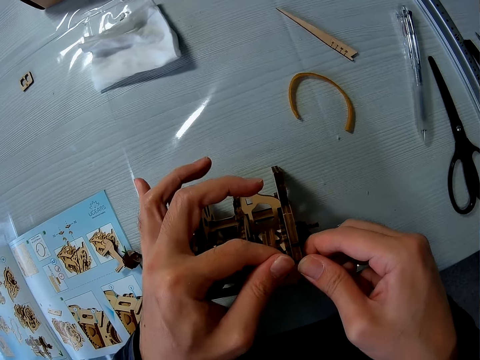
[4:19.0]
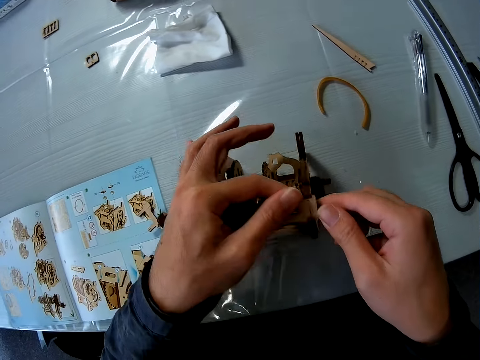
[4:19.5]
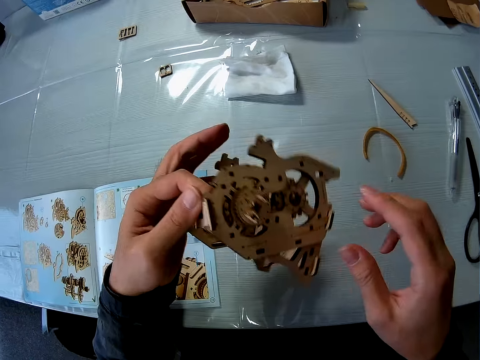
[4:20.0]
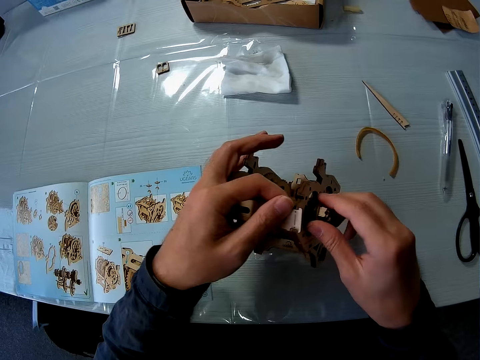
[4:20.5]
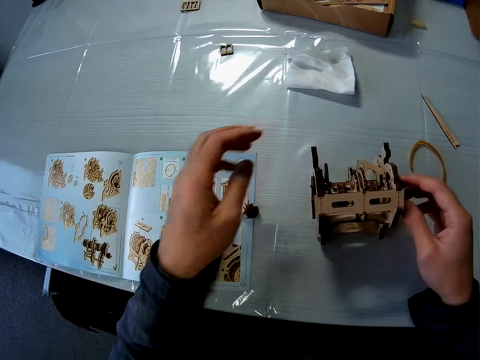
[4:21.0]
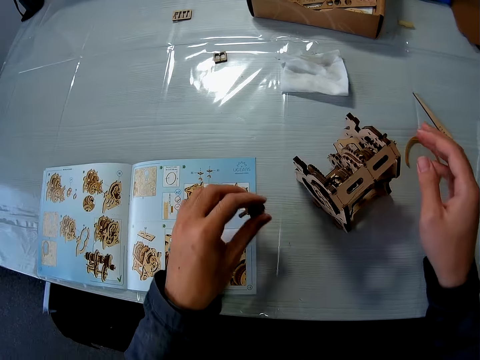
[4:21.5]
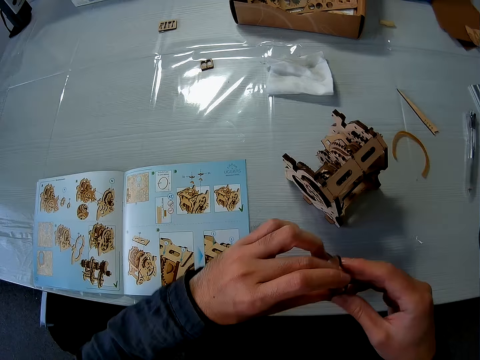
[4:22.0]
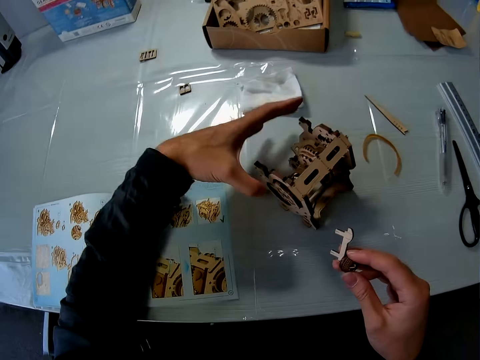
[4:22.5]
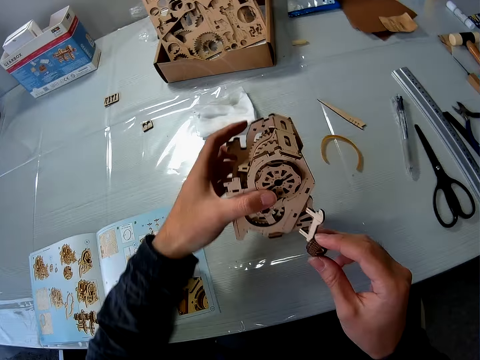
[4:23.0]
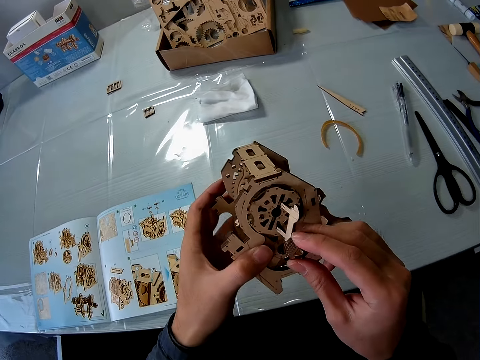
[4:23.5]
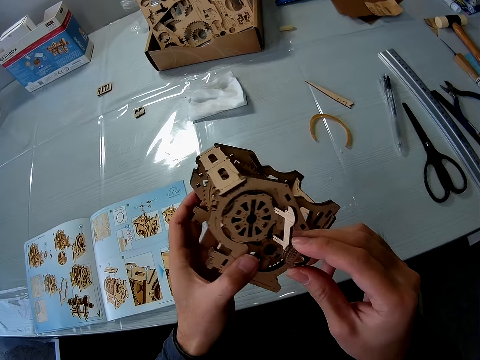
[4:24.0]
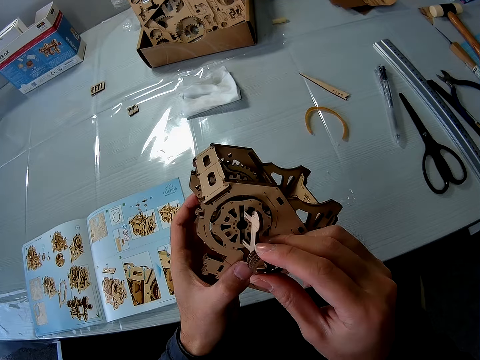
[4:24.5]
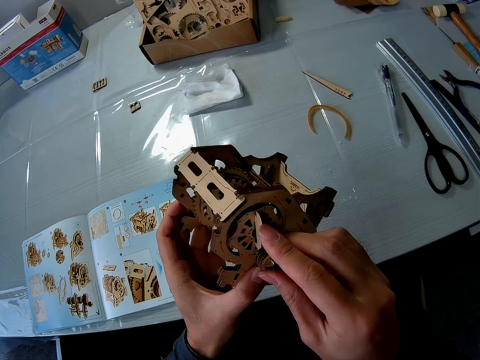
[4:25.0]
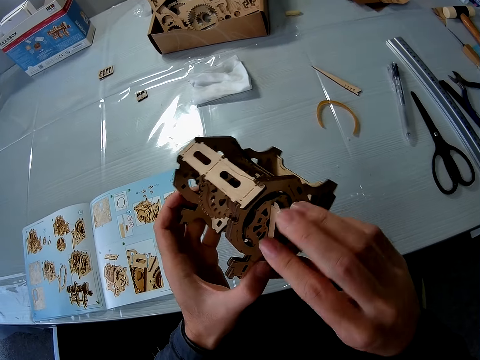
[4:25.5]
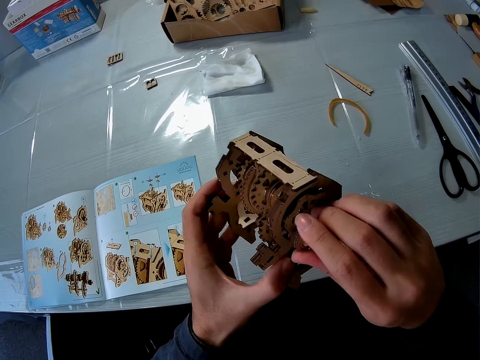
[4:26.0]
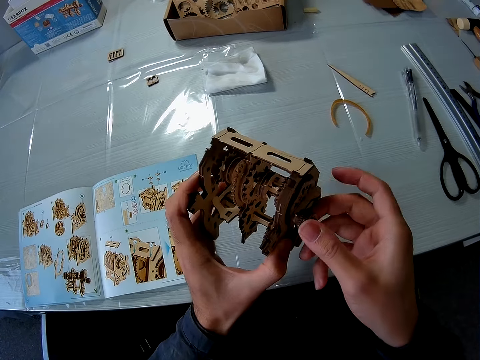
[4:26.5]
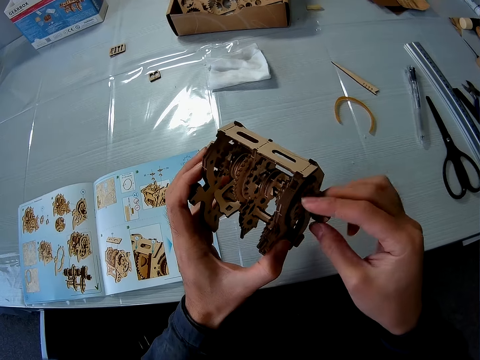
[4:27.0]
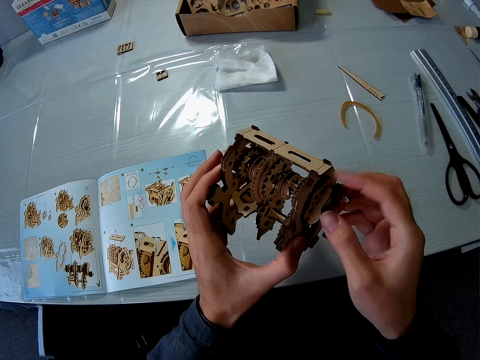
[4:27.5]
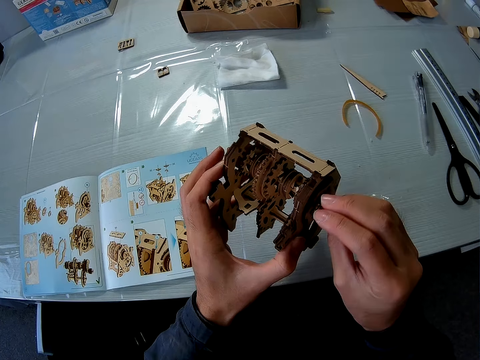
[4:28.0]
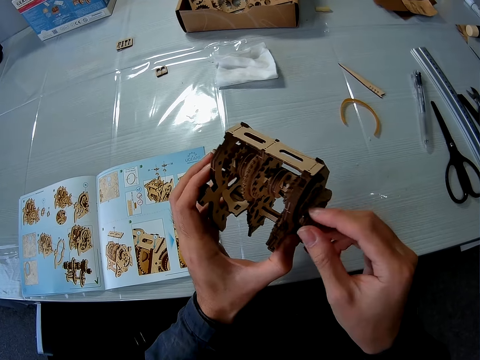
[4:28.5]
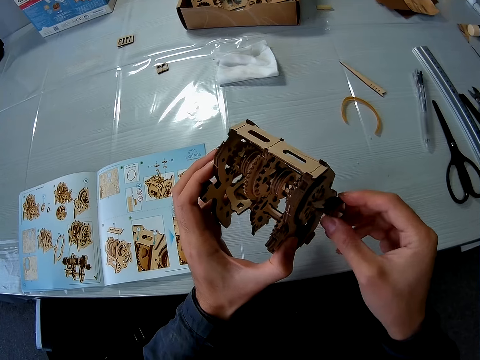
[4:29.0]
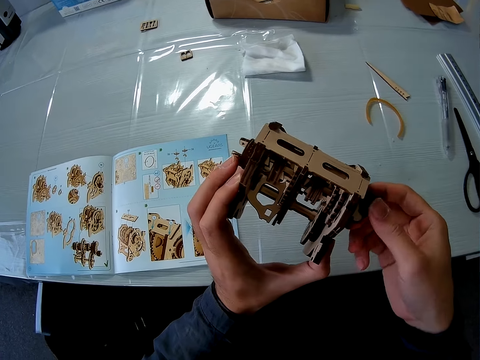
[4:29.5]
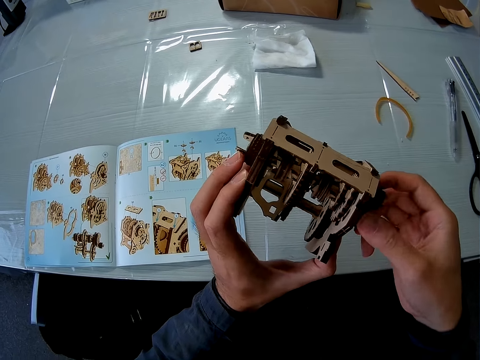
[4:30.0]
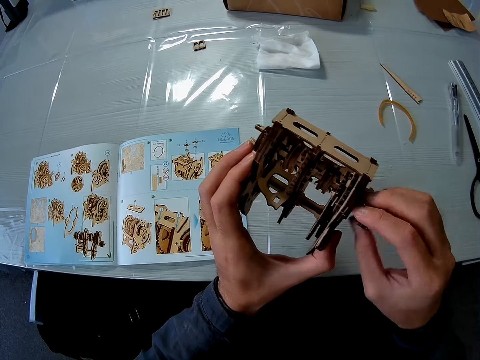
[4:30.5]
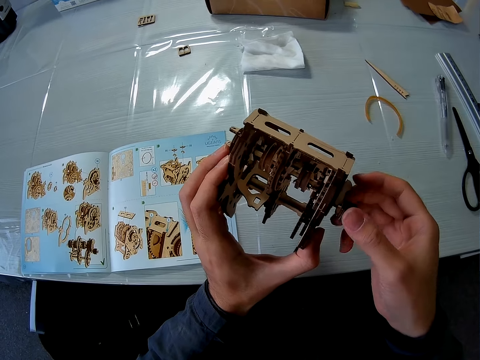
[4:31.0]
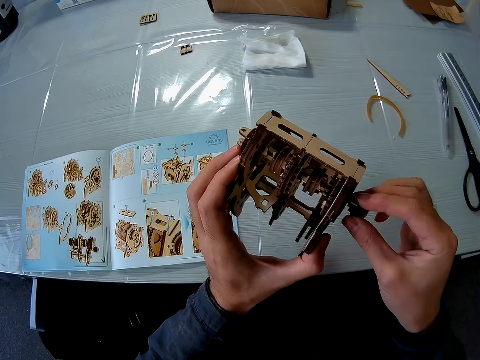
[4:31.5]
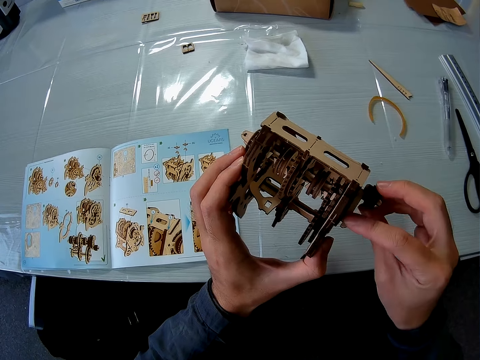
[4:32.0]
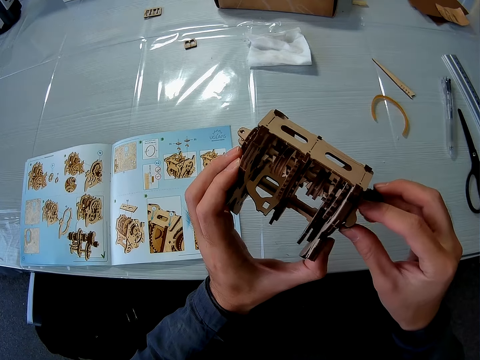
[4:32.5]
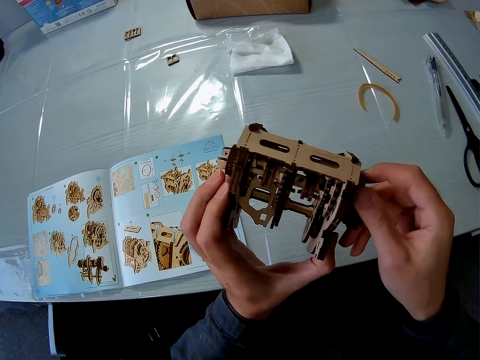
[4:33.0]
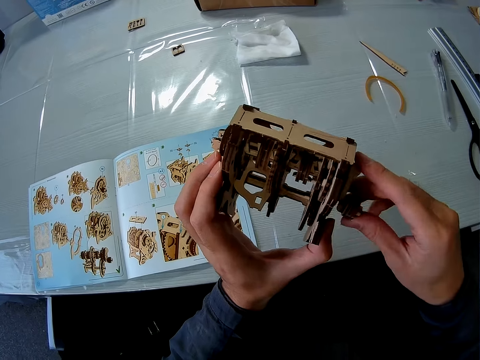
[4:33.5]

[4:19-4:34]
The camera wearer presses the wooden model piece on the wooden model gearbox. He adjusts the sixth piece on the mechanical model. He raises the wooden model gearbox and places the wooden model gearbox on the table. He picks up a wooden model piece actuator handle or seventh piece from the table. He moves the piece from his left hand to his right hand. He picks up the mechanical model from the table. He places the wooden model piece actuator handle on the wooden model gearbox. He fixes the seventh piece to the mechanical model. He rotates the wooden model piece actuator handle. He tries out the mechanical model.

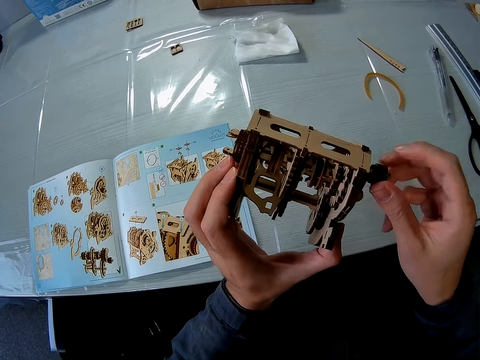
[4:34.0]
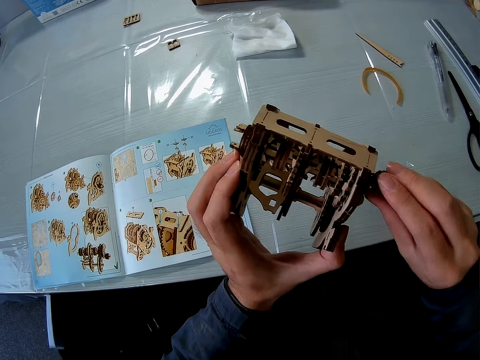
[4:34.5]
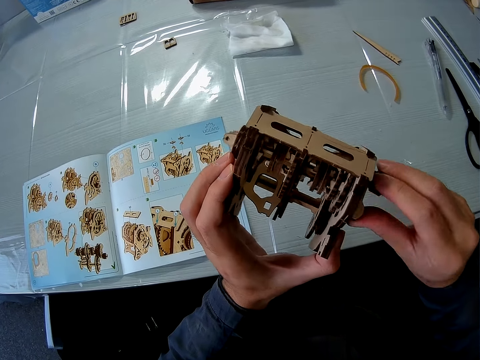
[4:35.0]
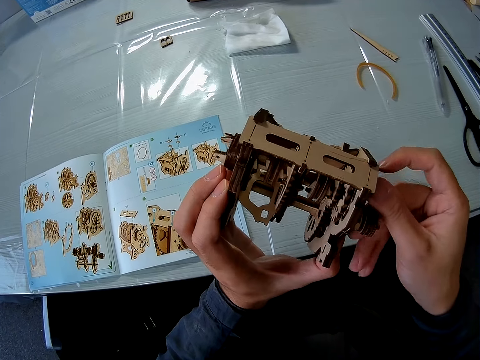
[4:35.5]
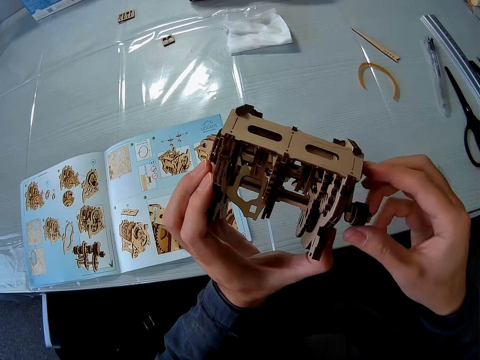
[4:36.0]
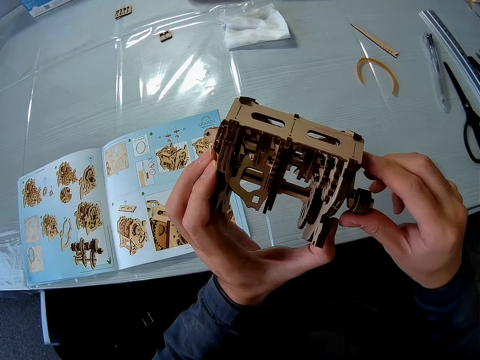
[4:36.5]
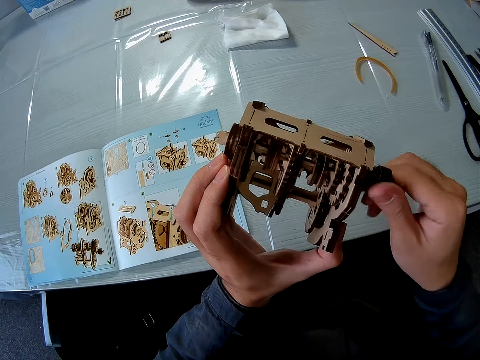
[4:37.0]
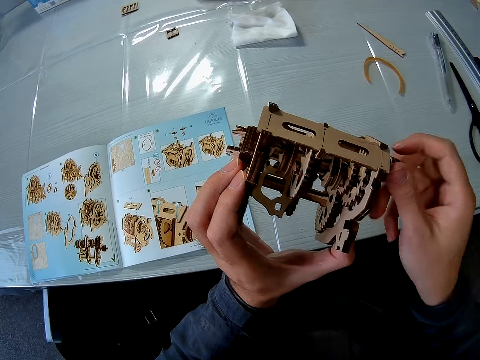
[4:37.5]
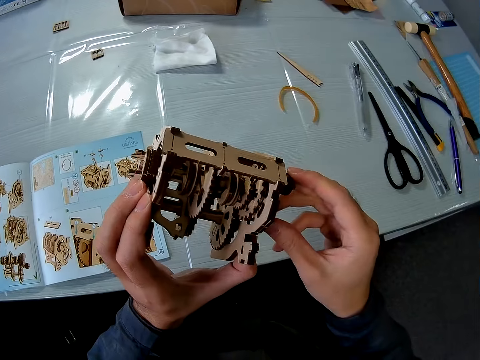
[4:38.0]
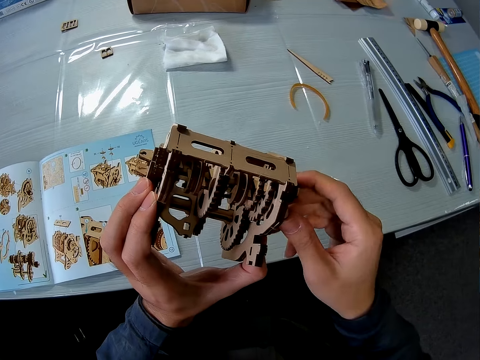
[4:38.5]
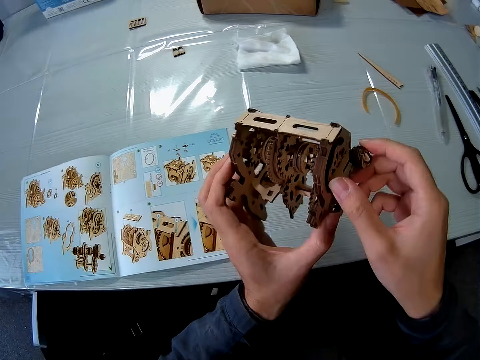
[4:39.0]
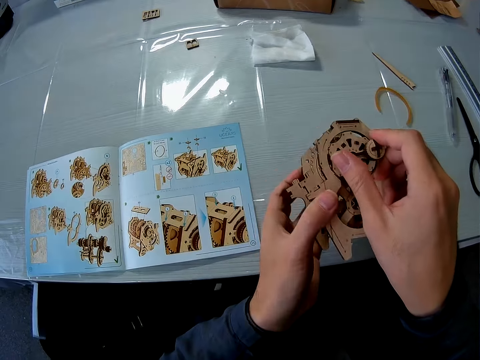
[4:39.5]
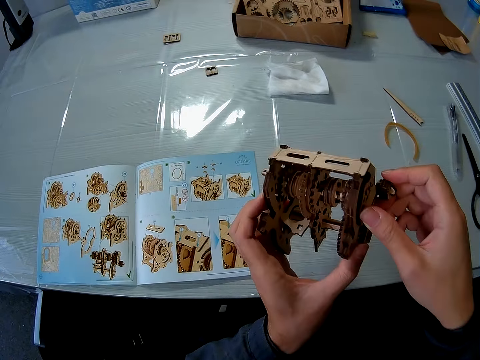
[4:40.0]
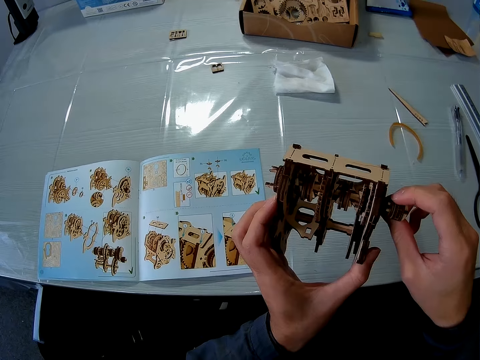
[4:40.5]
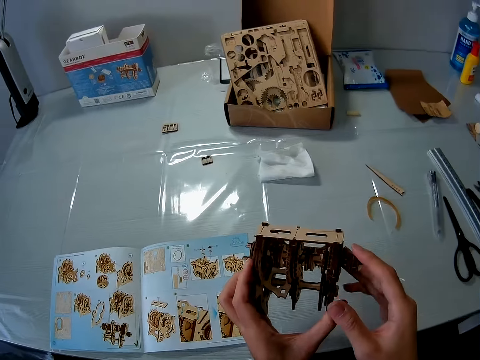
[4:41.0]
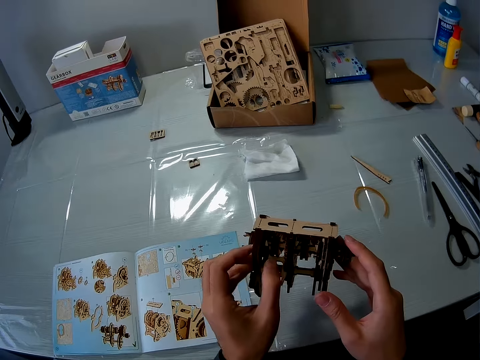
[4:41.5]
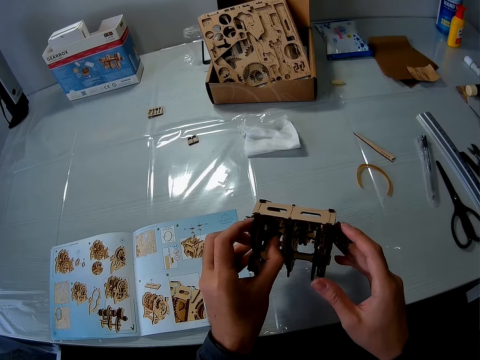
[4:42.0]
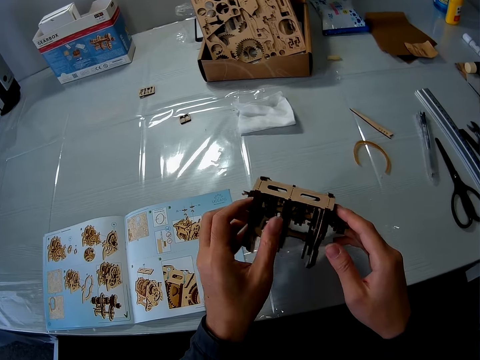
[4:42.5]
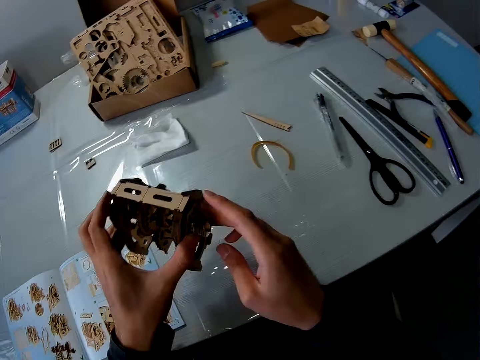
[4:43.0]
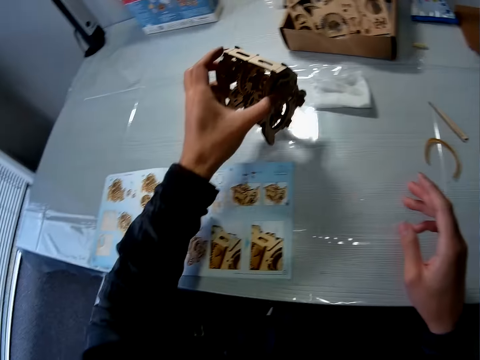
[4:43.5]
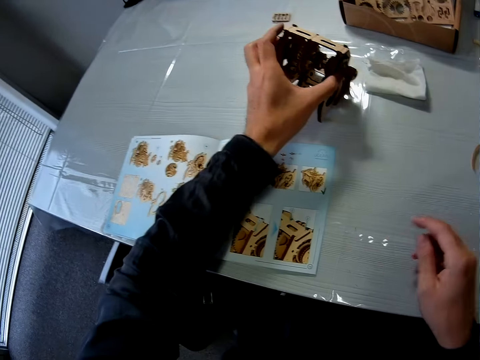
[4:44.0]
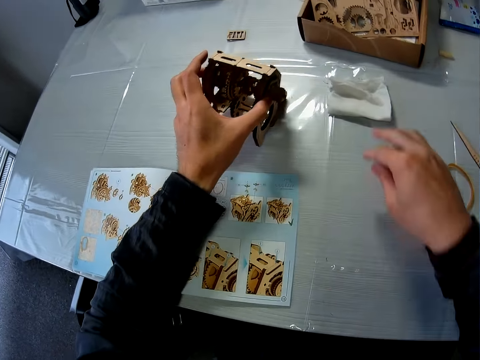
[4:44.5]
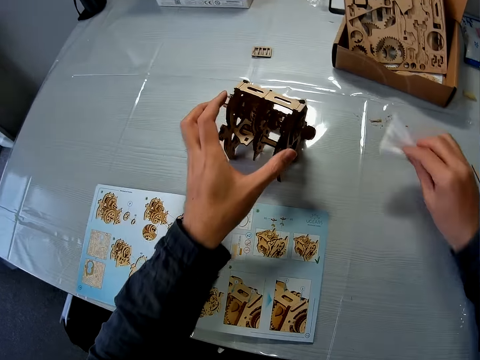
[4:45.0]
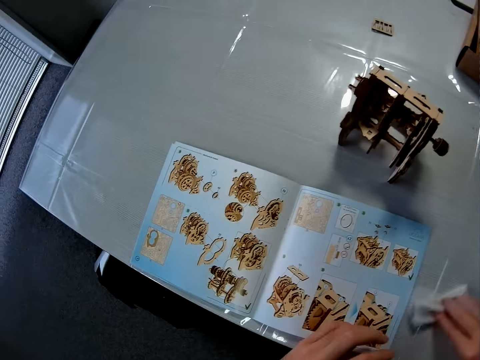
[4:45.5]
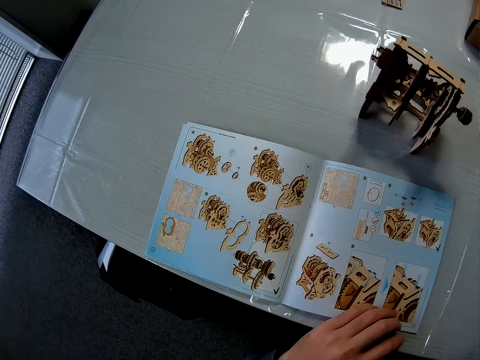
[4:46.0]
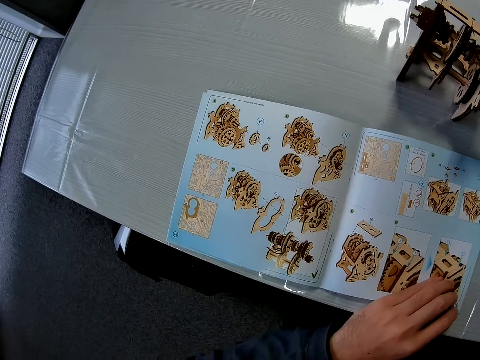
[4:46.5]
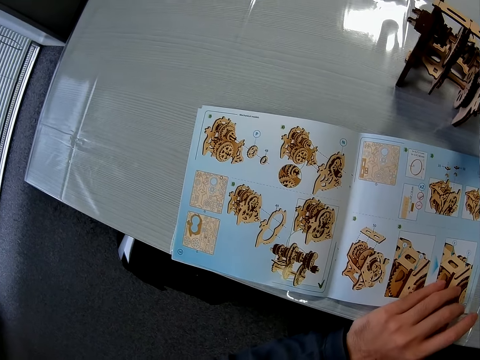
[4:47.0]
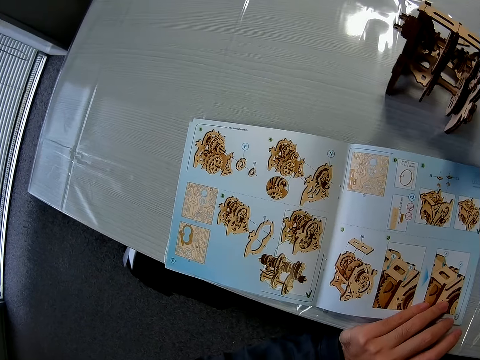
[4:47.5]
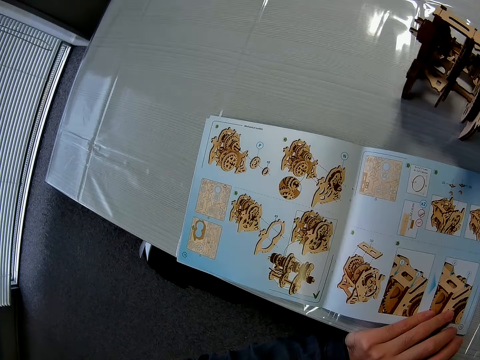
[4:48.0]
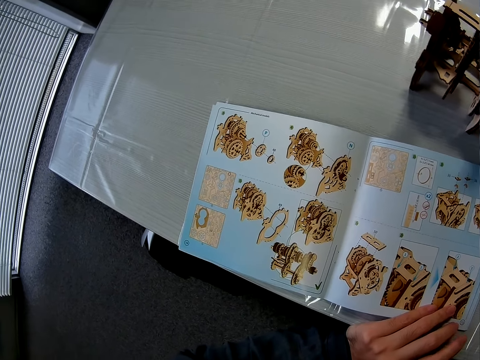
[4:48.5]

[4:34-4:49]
The camera wearer checks the wooden model gearbox. They place the wooden model gearbox on the table. They pick up the tissue from the table. They hold the manual. They adjust a book on the table. They look at the manual.
